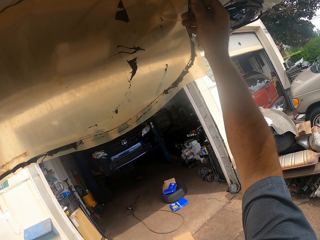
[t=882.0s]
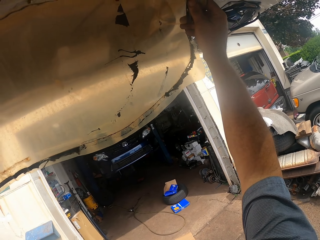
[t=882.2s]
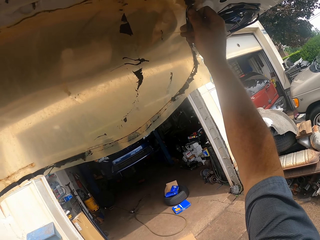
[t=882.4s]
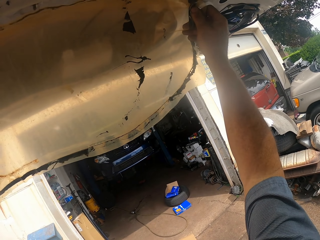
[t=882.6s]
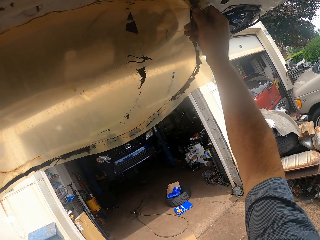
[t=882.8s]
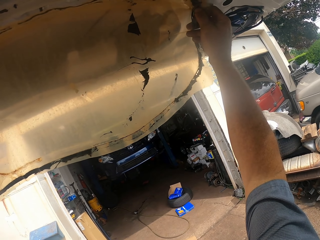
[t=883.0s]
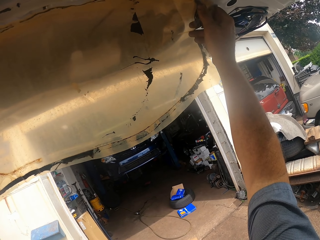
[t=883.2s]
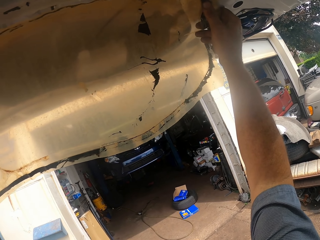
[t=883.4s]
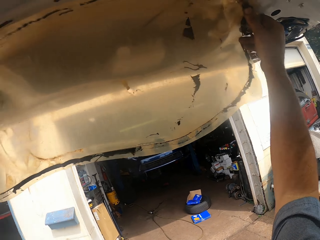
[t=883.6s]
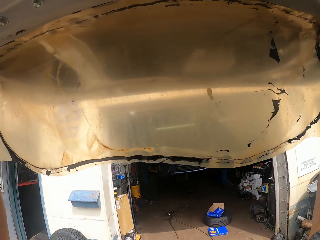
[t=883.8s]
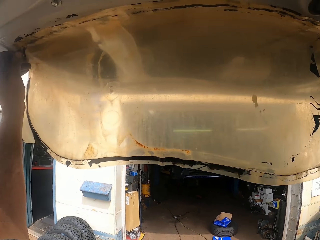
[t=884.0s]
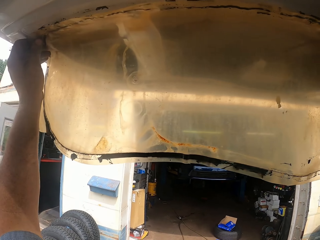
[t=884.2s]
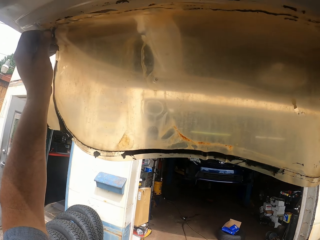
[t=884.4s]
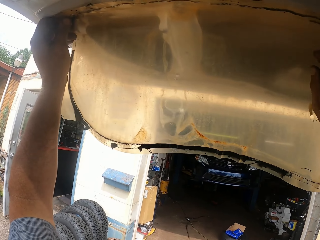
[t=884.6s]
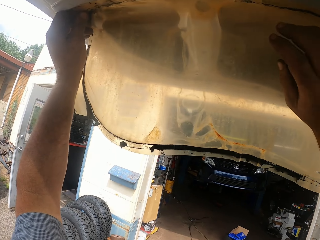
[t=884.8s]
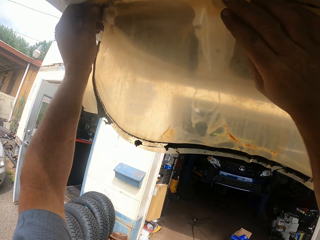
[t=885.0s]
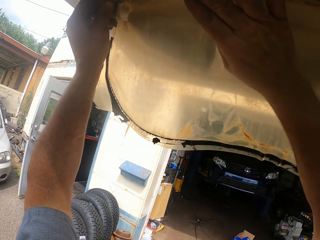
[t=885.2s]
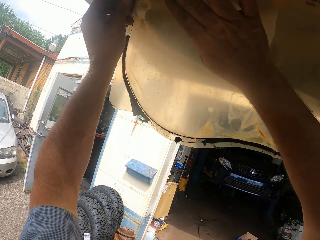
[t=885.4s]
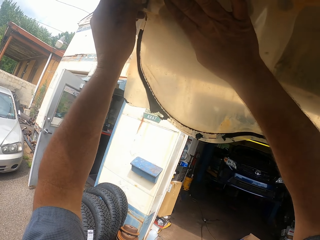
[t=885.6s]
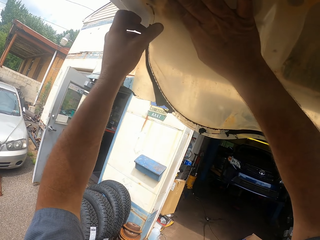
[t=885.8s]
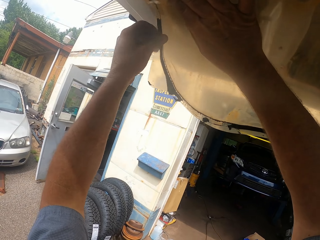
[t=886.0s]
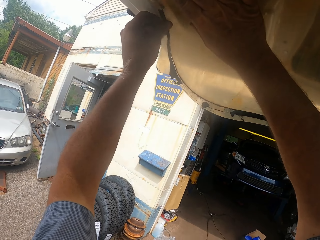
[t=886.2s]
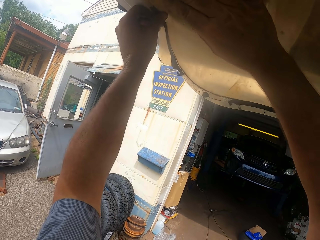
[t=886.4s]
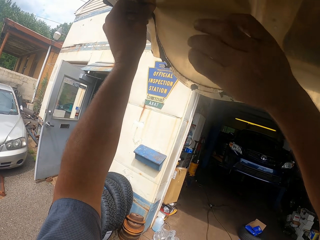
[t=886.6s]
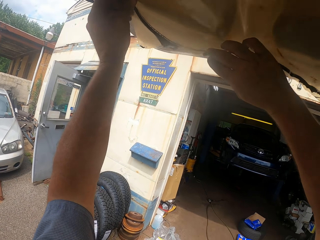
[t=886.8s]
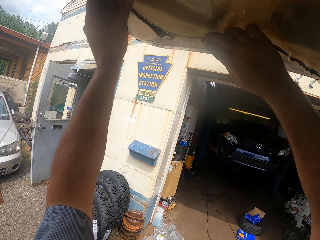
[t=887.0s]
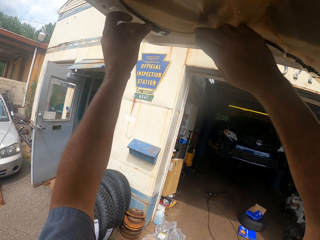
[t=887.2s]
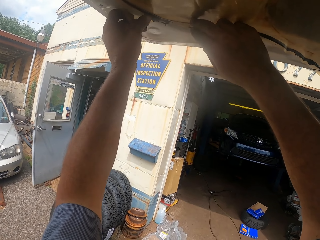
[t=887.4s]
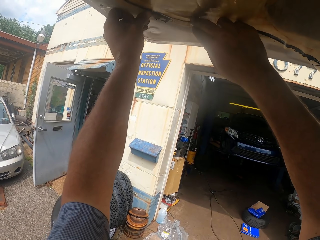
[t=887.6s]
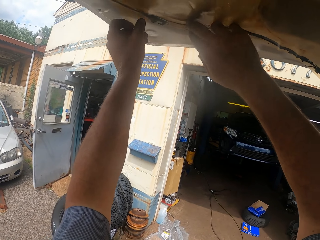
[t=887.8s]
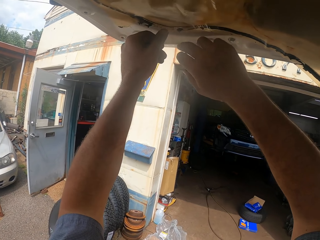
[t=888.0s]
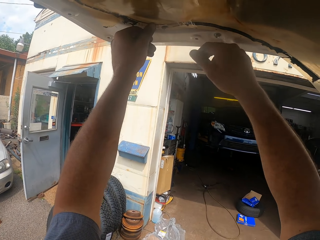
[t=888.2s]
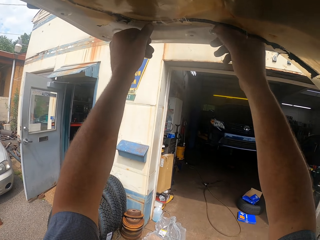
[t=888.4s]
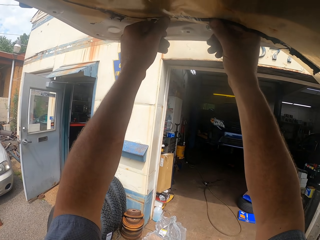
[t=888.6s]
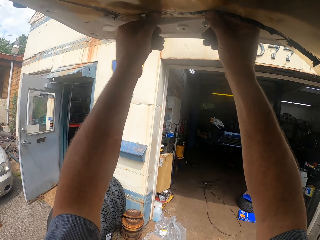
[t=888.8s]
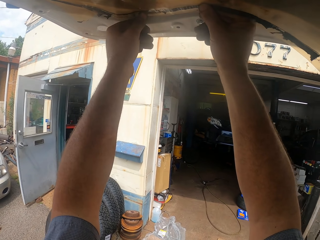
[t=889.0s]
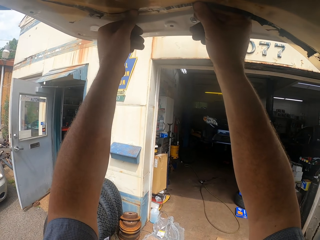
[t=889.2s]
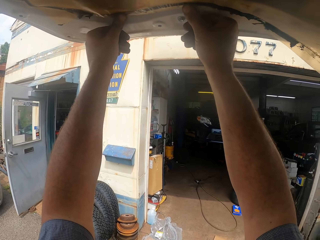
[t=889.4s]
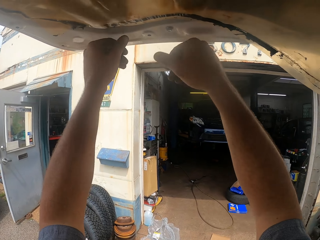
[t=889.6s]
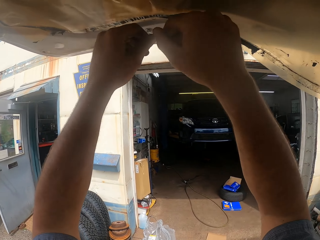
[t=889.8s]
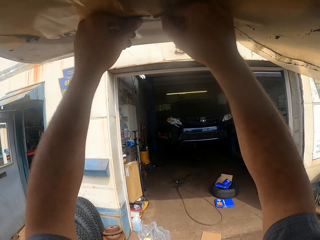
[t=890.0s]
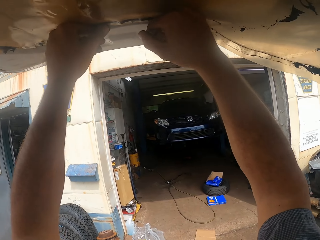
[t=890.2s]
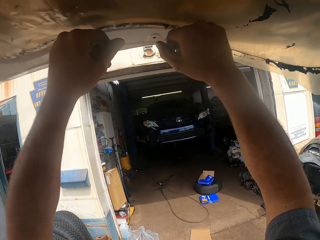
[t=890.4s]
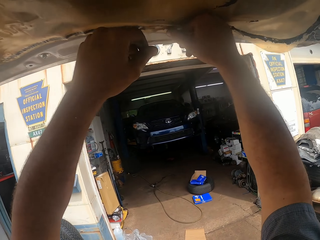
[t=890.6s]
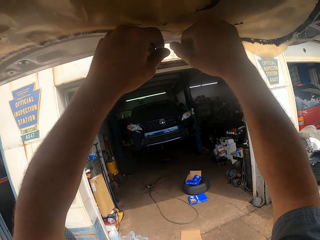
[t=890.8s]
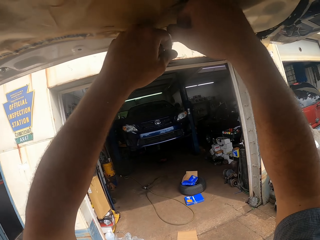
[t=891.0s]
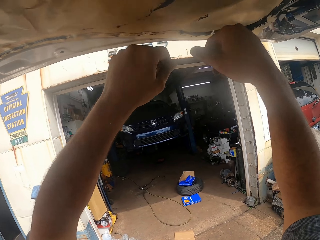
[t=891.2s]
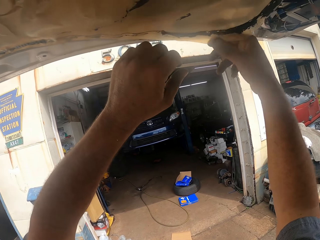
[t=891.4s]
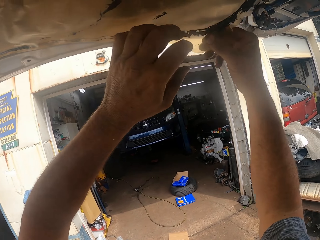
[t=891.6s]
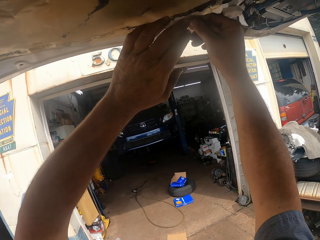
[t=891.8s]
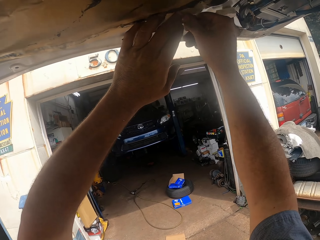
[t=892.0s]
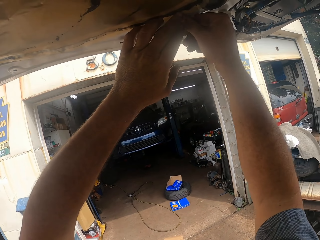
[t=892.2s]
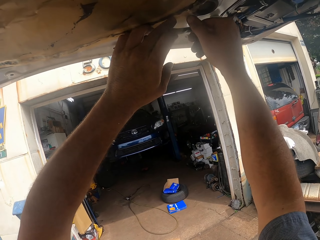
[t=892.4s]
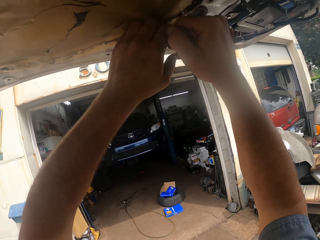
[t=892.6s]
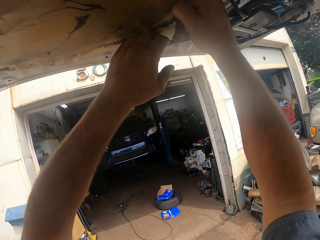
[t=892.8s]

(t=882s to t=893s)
The camera wearer lifts up a sticker. They fix the paper on the boot door. They put the sticker at the back of the car. They stick the sticker on the car. They stick the sticker on the car again.

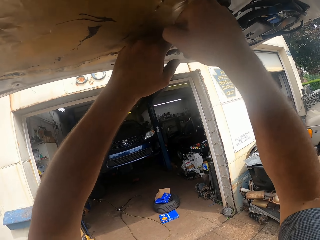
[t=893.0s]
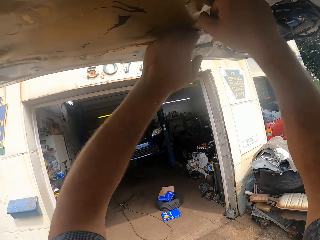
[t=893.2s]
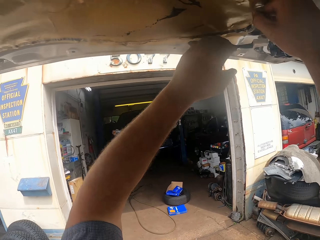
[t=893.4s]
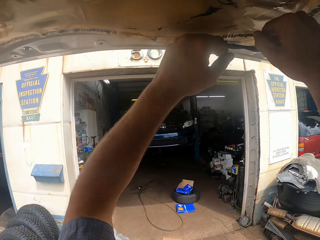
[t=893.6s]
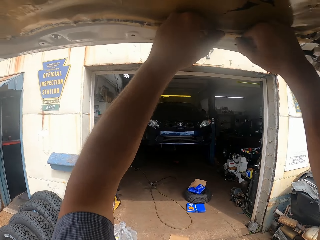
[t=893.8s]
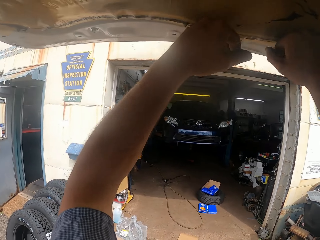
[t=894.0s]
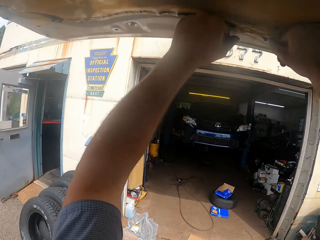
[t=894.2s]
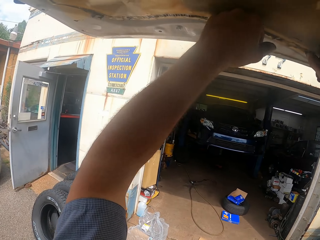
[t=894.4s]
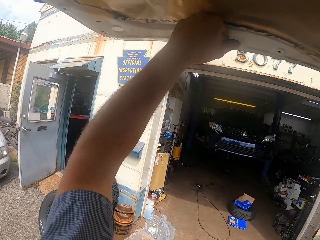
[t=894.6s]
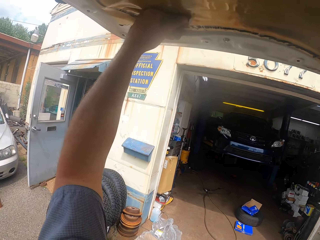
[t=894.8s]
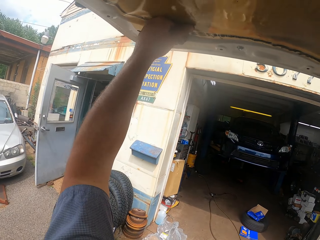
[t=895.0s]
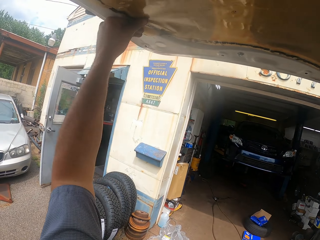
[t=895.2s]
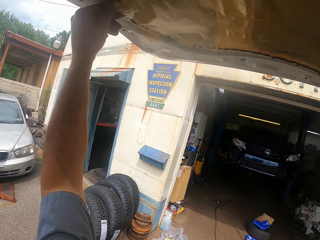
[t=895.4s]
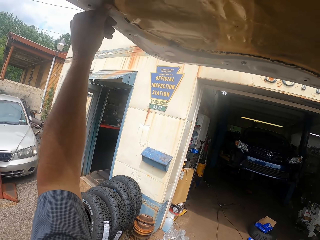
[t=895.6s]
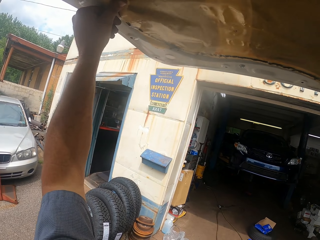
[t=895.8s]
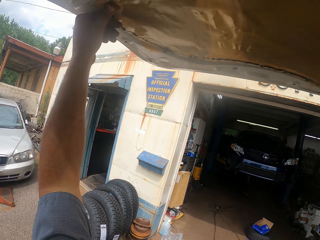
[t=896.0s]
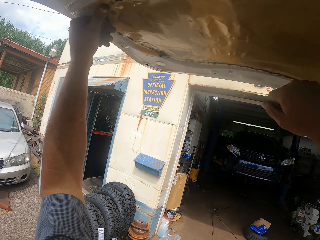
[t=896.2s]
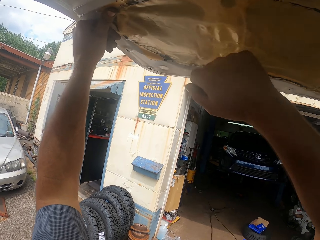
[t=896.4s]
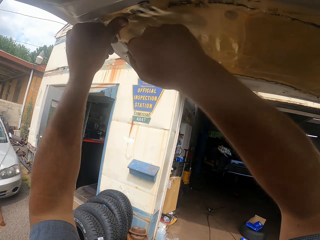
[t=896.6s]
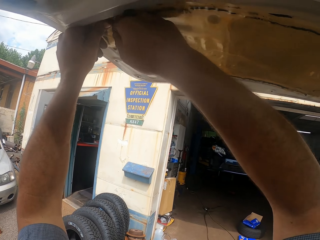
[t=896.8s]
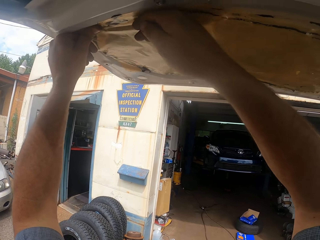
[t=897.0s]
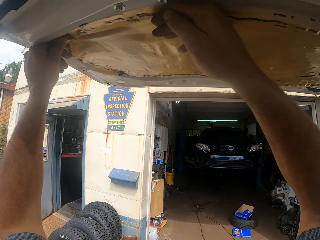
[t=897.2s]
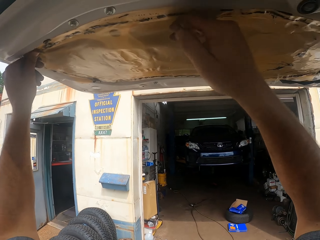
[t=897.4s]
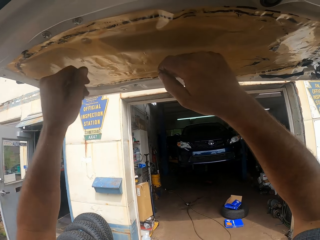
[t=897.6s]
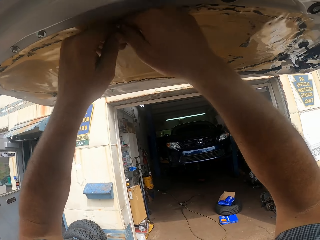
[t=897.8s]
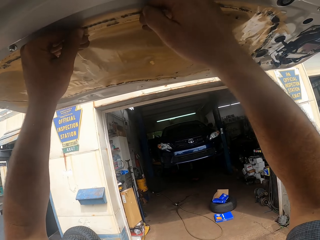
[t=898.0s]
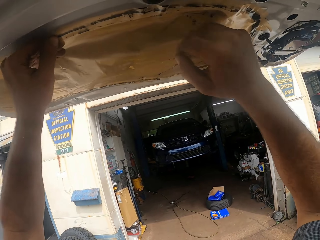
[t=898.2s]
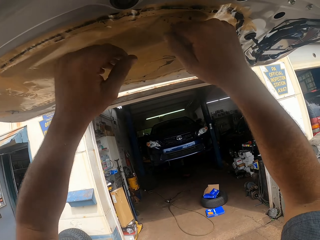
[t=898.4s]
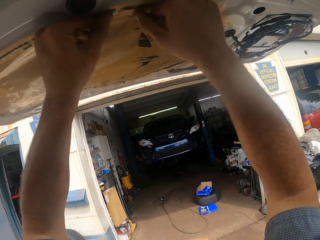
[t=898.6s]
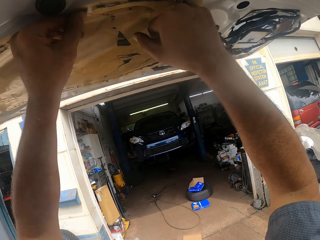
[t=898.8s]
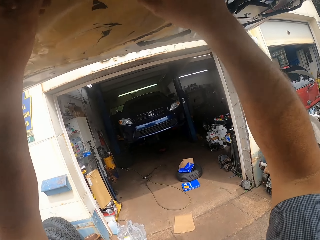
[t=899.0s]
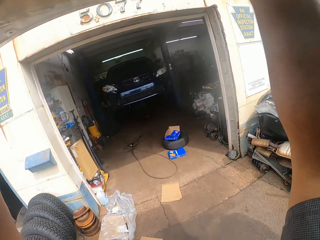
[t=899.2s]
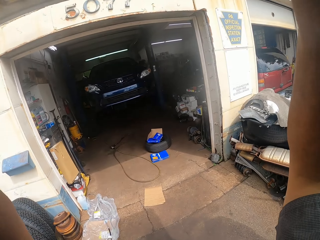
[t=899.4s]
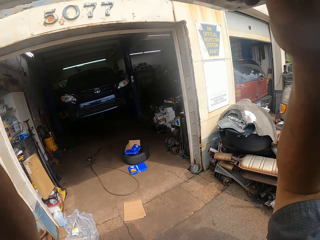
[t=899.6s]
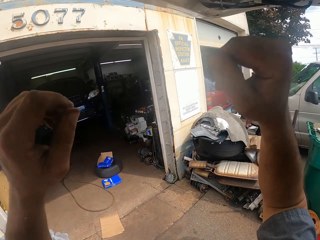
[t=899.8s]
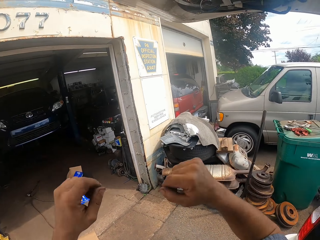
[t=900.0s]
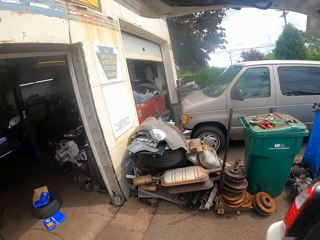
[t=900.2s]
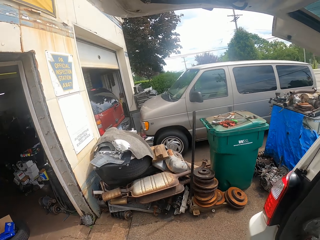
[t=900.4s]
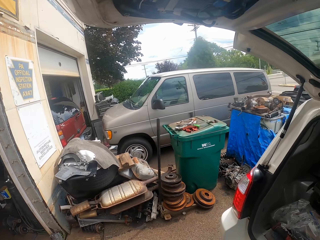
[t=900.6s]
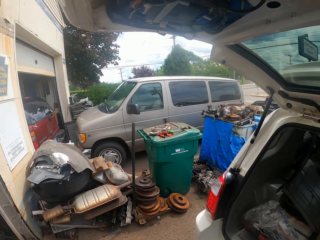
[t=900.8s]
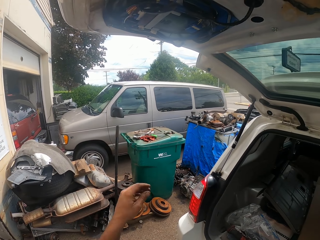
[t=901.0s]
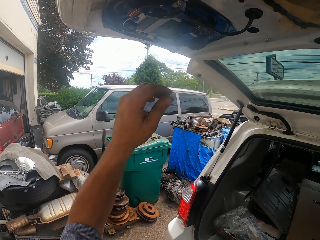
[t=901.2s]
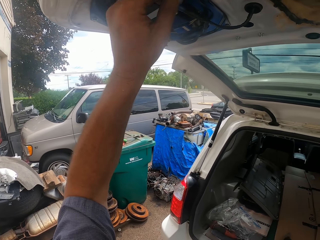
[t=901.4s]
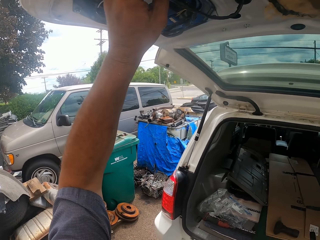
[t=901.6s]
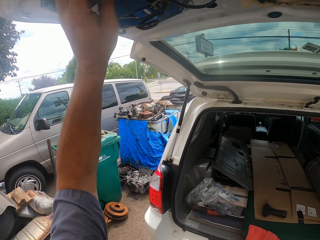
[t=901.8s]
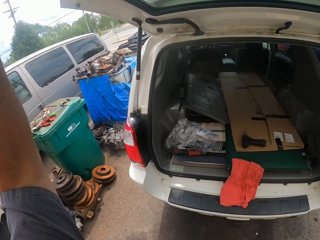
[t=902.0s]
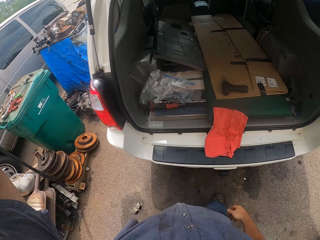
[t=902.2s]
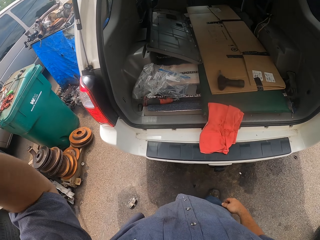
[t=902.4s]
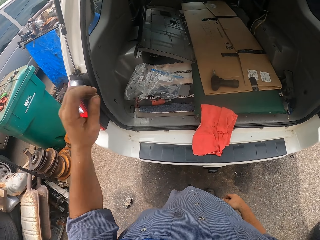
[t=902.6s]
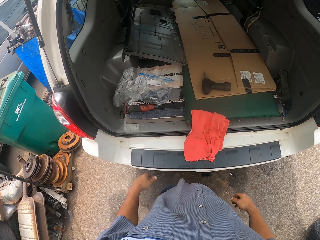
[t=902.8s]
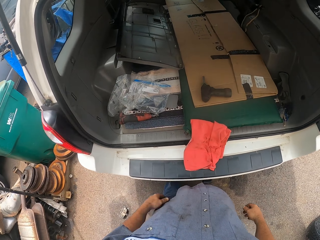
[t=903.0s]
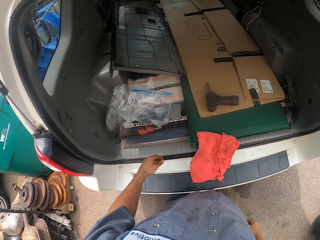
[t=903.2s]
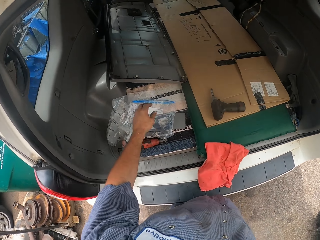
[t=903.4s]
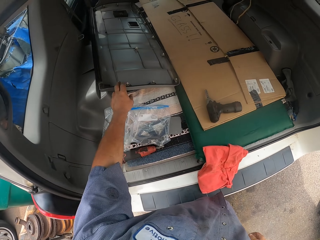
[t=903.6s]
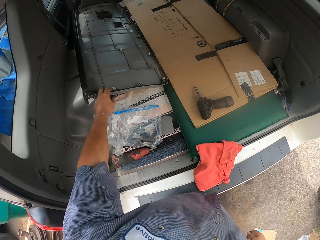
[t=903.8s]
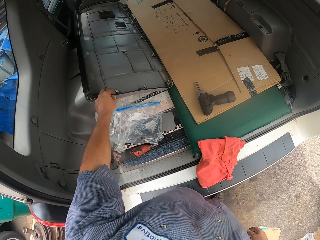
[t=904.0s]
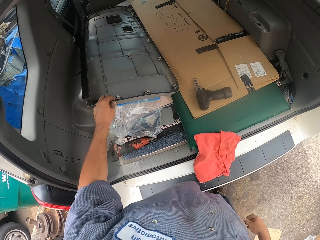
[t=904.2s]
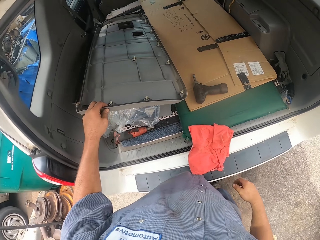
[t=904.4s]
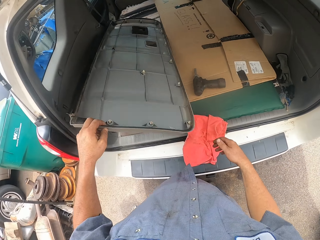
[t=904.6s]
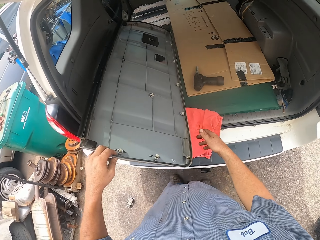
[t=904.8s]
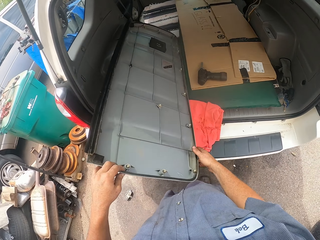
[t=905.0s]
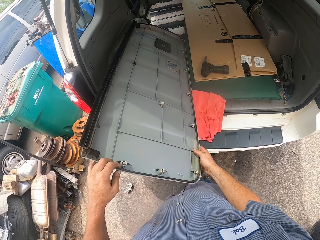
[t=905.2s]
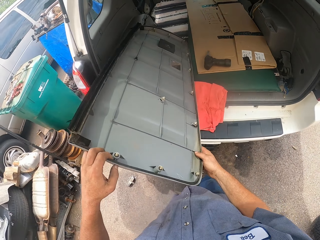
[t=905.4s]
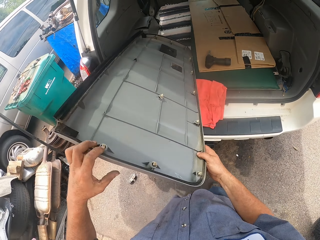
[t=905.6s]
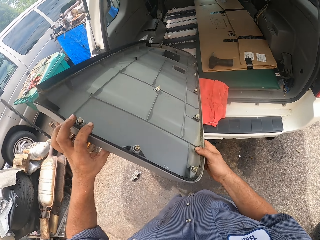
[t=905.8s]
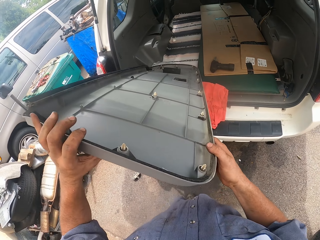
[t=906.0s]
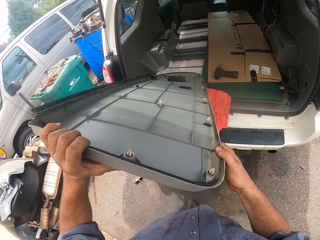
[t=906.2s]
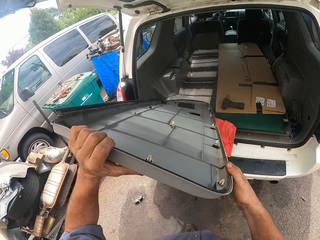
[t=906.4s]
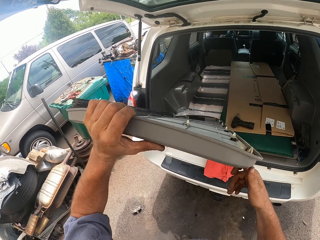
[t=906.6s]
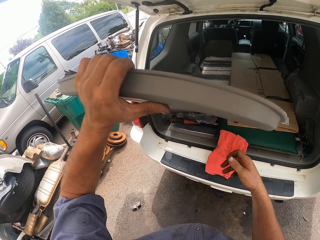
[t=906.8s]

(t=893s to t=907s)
The camera wearer sticks the sticker on the car. They stick the sticker on the car again. They press the sticker on the car with a hand. They touch a cable on the car boot door. They pick up the cover. They pull something.
